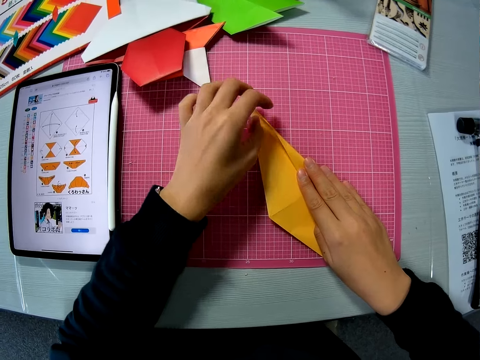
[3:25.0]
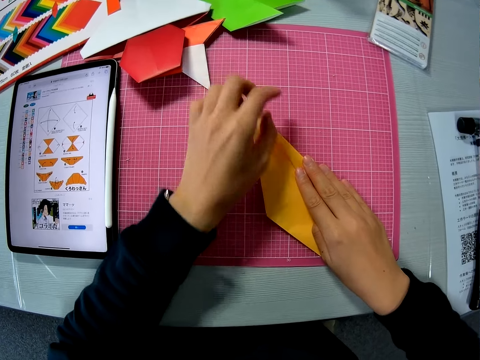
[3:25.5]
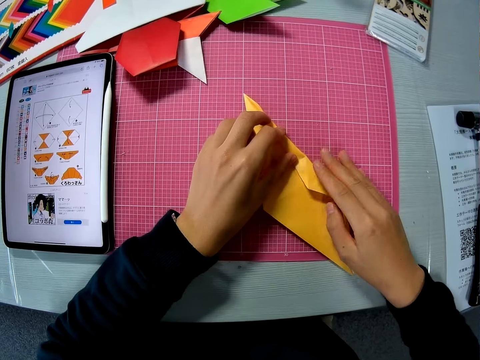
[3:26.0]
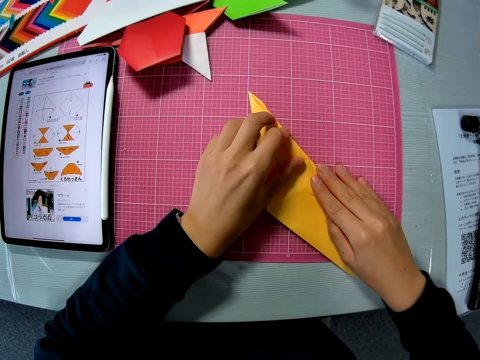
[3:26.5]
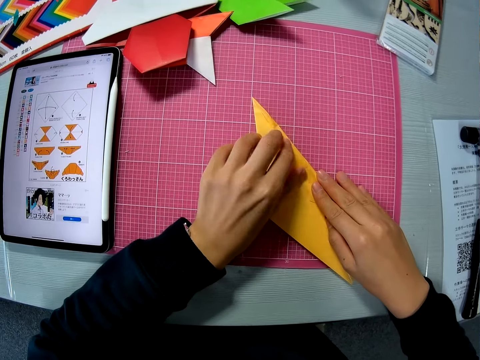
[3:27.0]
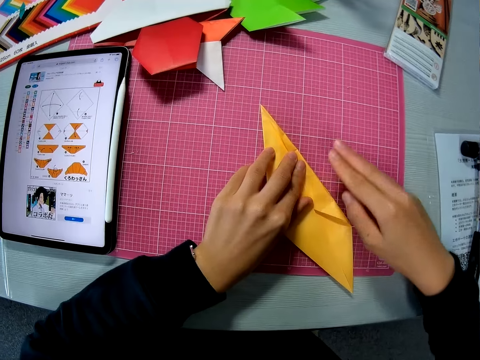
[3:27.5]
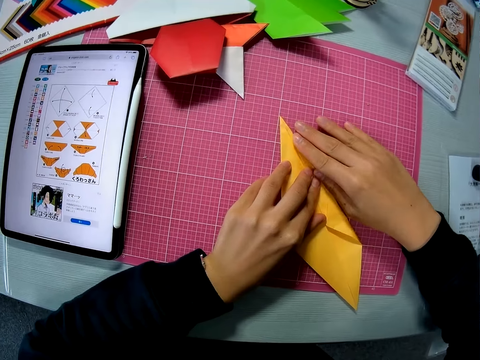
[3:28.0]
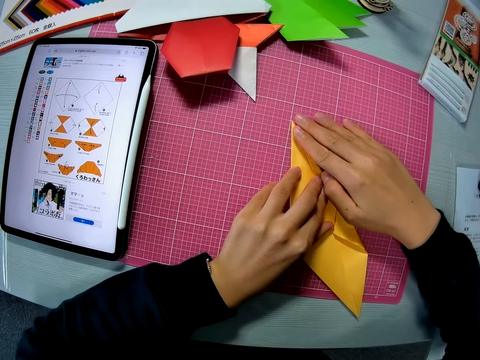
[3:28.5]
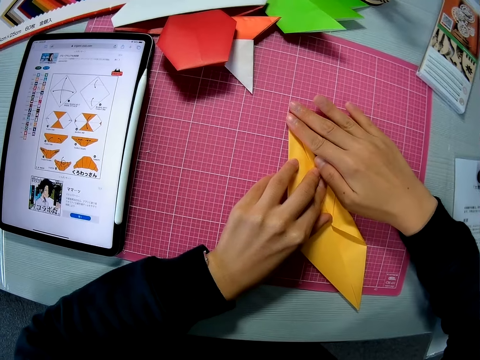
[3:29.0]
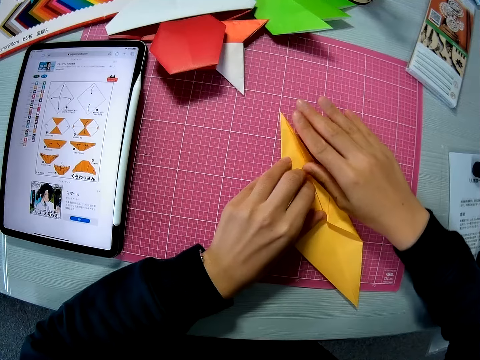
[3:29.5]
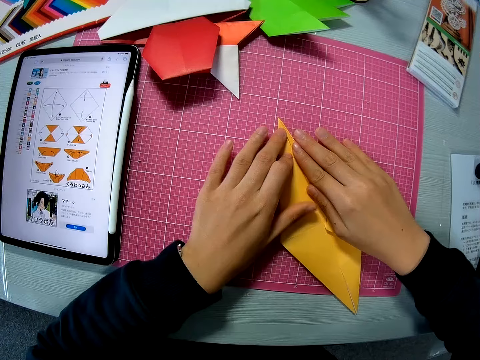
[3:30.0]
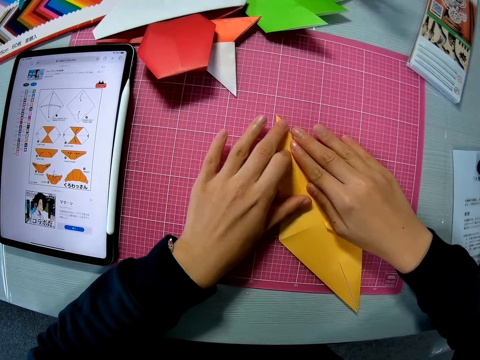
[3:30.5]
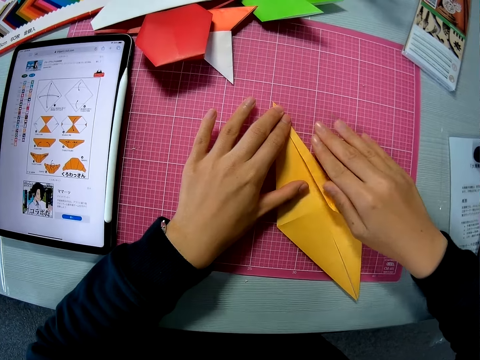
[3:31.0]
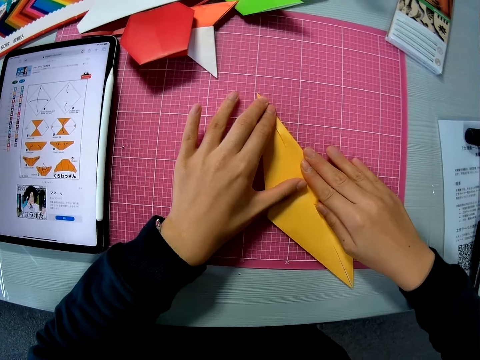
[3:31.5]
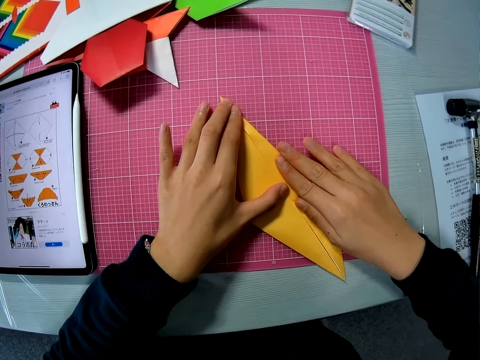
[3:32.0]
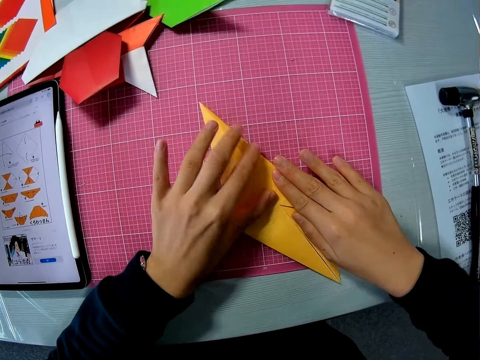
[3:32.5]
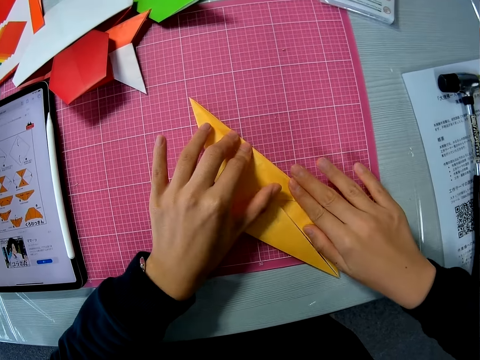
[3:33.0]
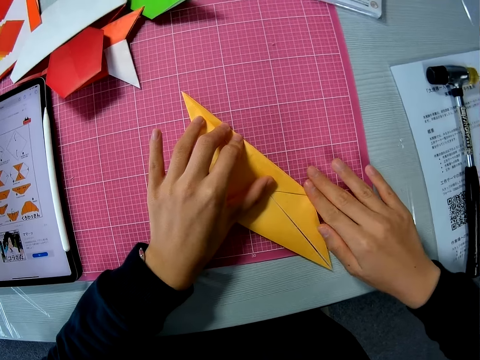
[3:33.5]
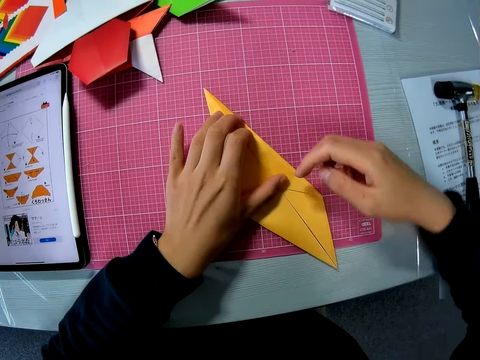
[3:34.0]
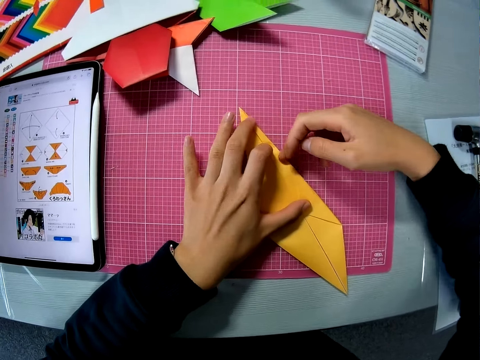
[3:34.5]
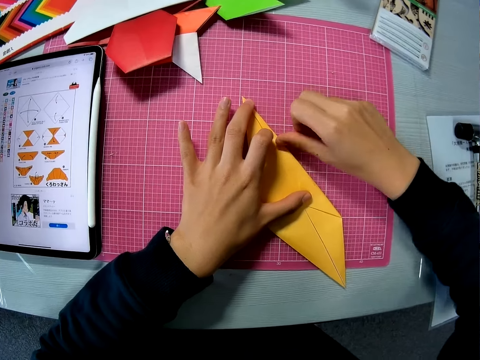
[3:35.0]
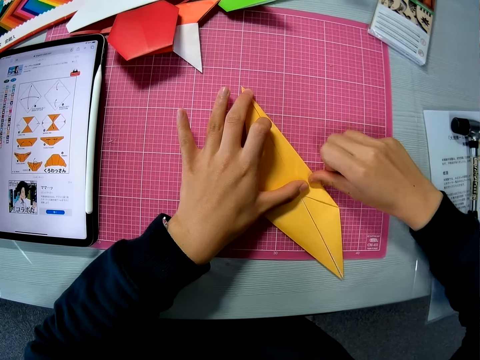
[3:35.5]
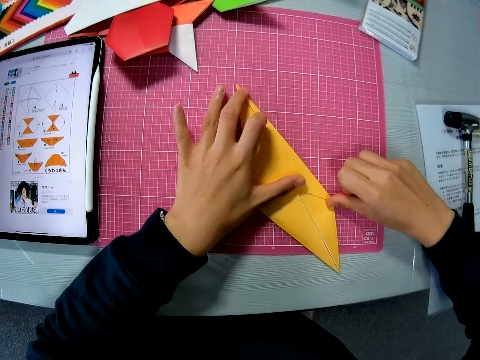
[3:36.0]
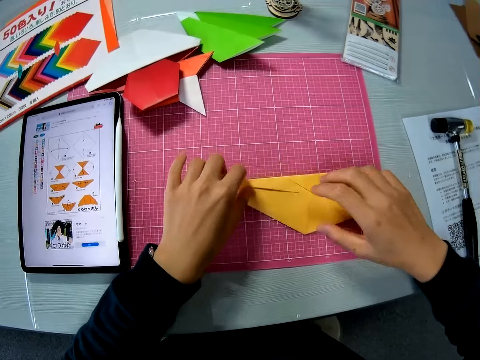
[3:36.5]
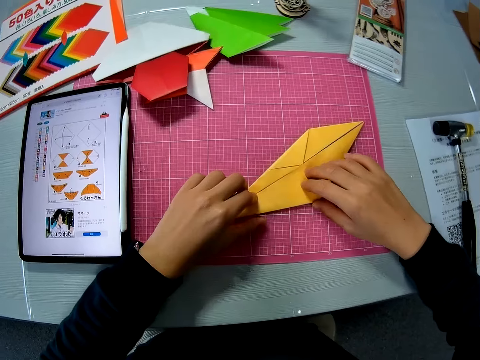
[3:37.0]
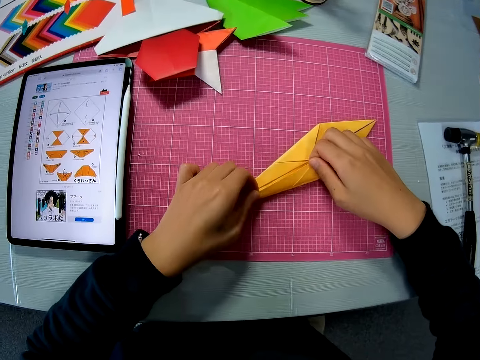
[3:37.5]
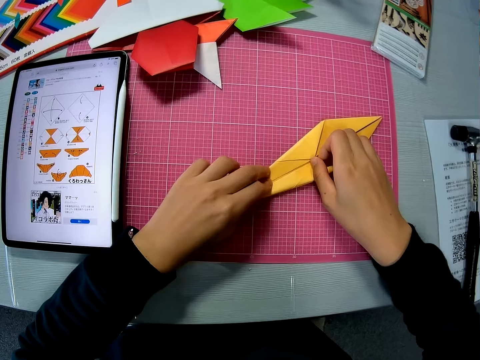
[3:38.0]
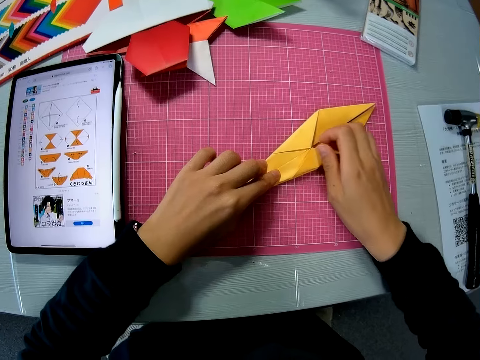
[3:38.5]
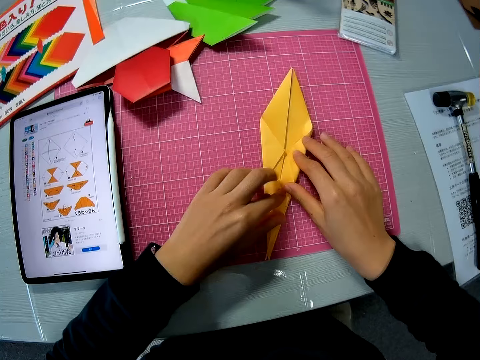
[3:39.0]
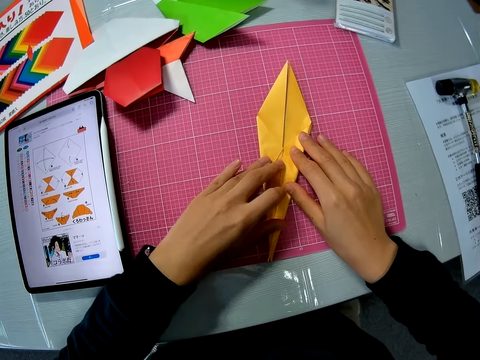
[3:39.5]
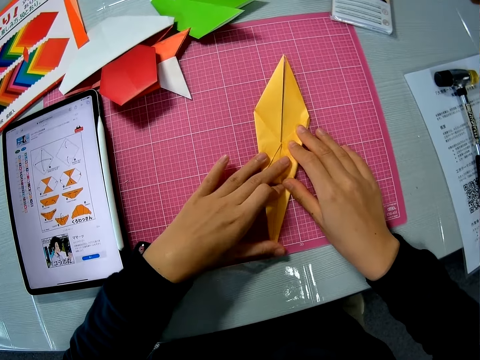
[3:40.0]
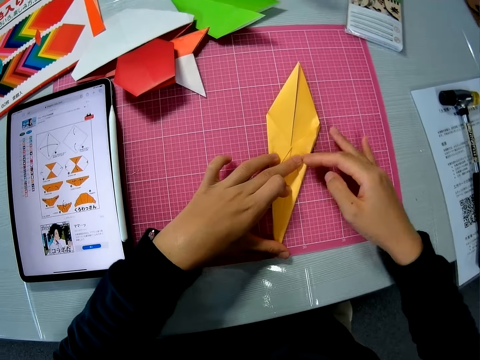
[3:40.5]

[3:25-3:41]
The camera wearer smoothens the edge of the paper on the table with his finger. He turns the paper on the table. He folds the paper on the table. He turns the paper.

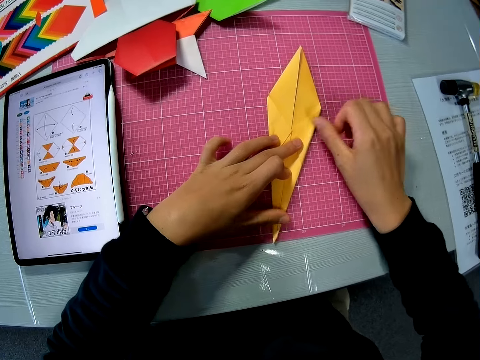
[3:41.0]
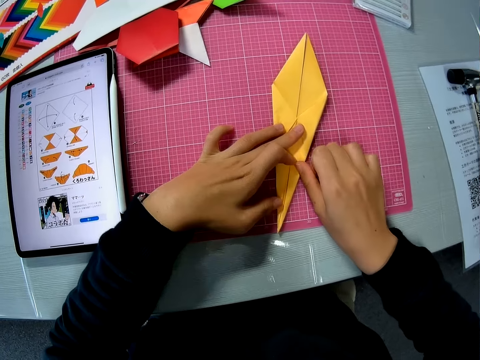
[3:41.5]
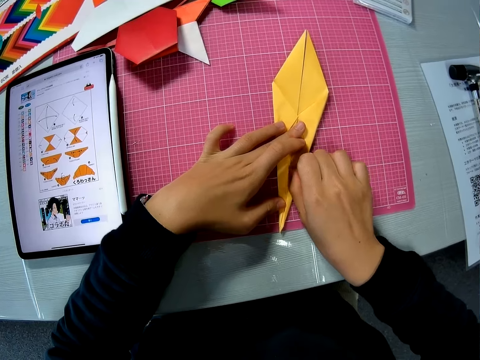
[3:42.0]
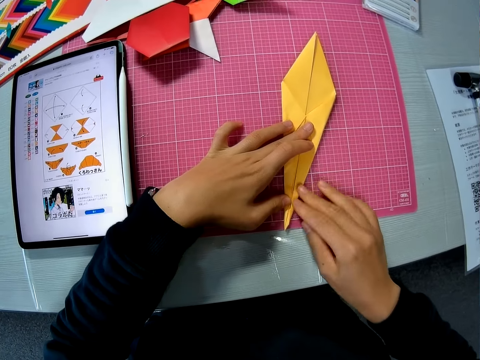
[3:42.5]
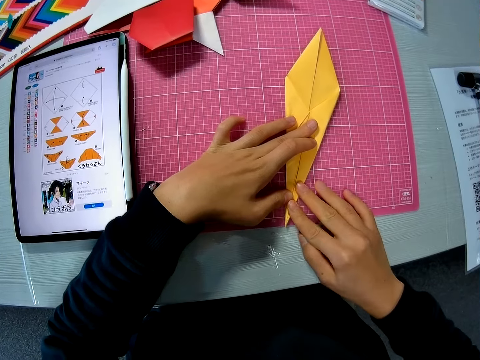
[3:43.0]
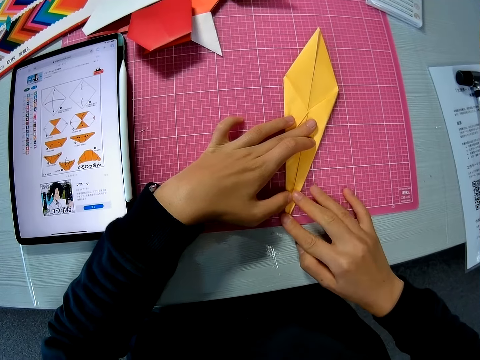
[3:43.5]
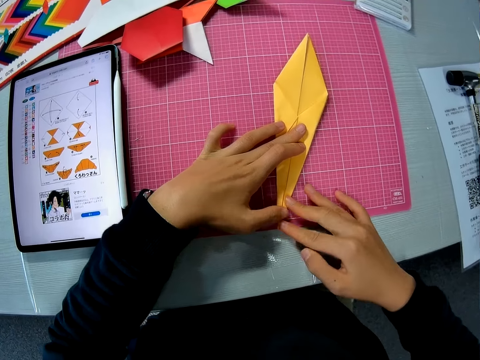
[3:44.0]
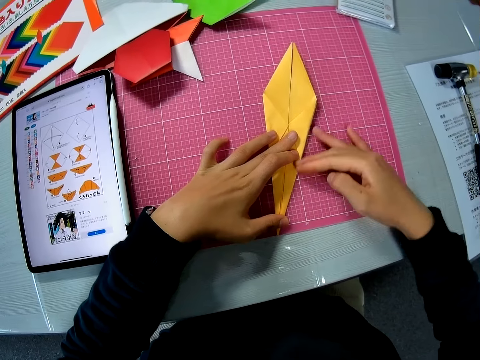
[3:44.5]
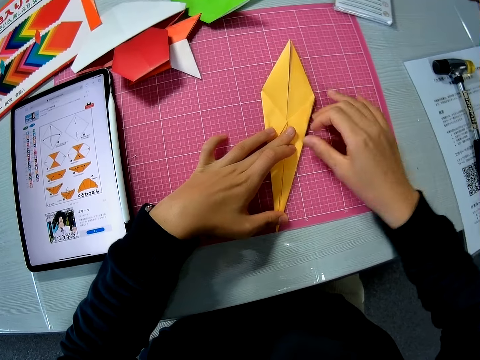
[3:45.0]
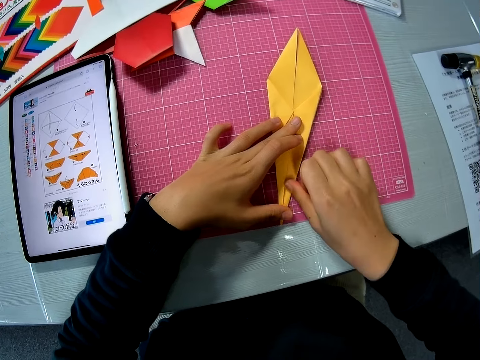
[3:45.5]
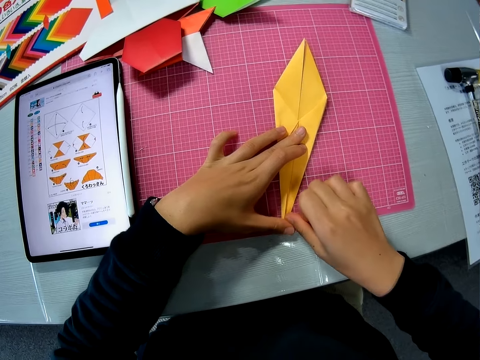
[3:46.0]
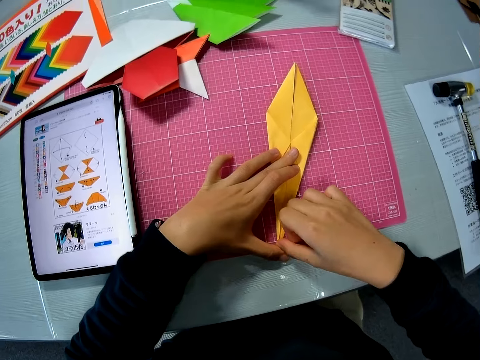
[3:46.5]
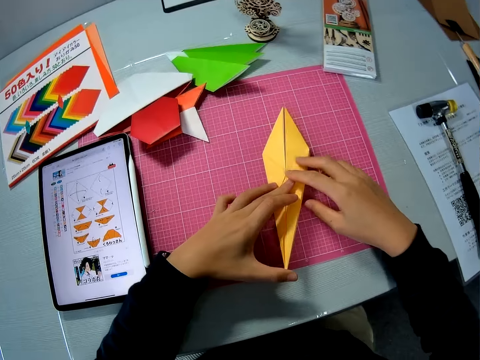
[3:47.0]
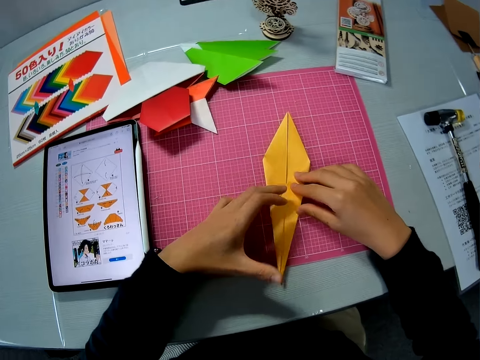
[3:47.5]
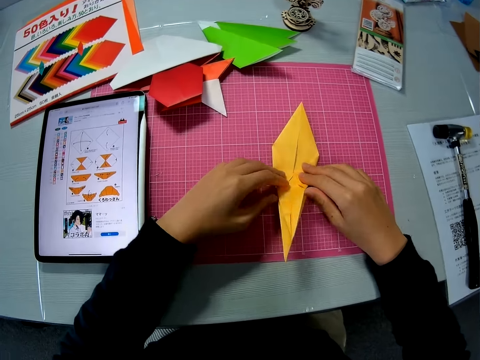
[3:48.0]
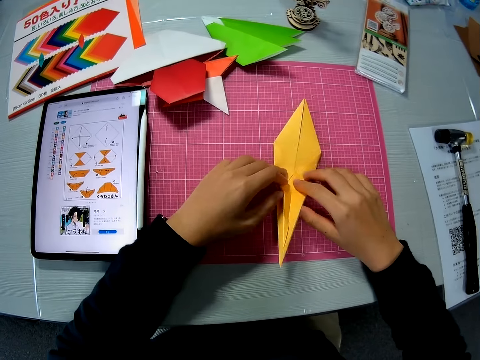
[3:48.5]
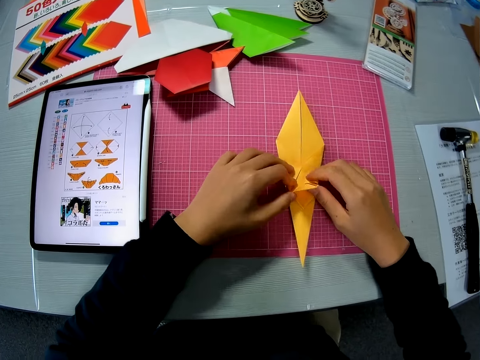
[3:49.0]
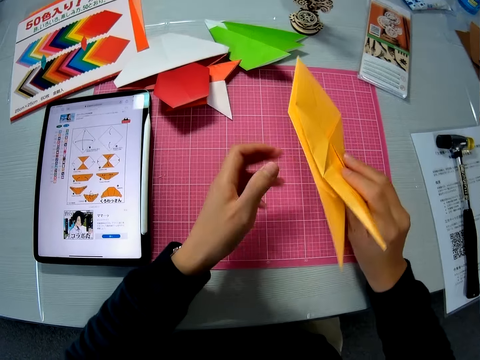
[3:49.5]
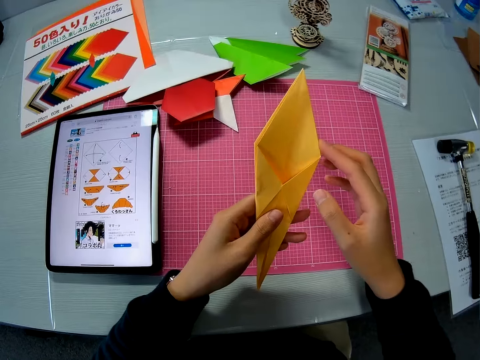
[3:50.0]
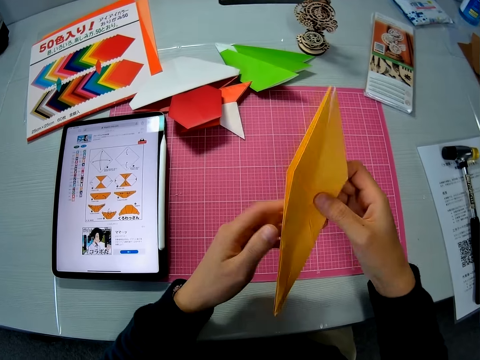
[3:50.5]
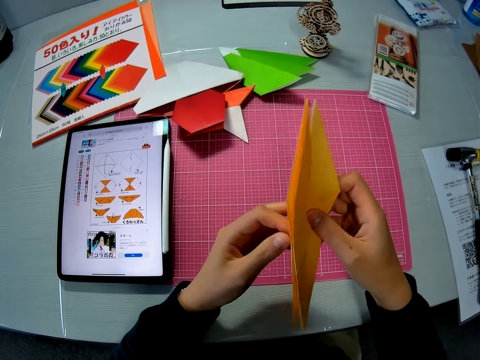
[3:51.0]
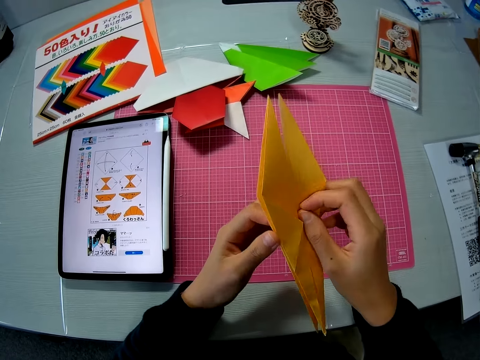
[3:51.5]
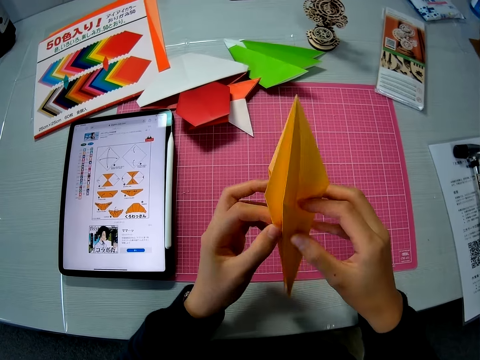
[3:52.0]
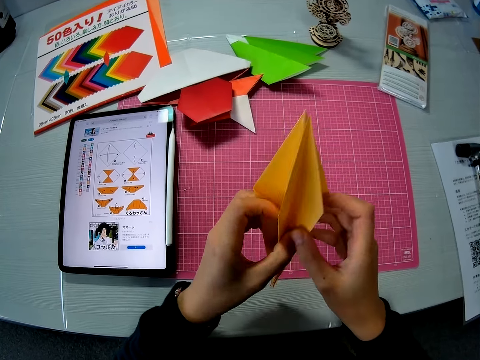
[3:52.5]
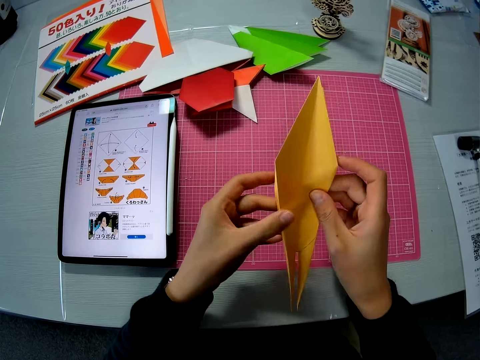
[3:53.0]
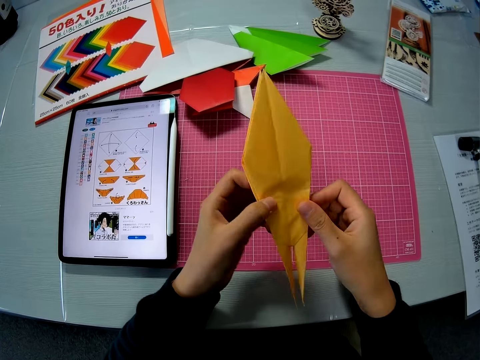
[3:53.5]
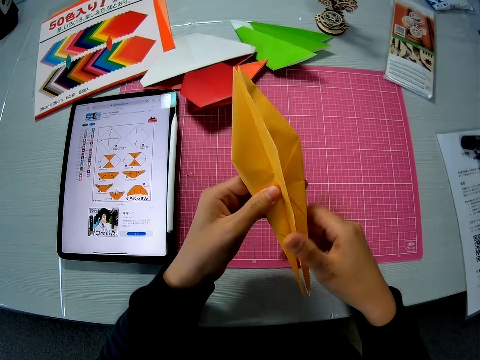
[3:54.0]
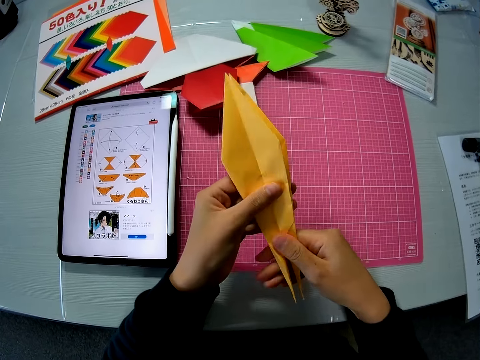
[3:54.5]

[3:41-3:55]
The camera wearer smoothens the edge of the paper on the table with his finger. He folds the paper on the table. He picks up the paper on the table with both hands. He unfolds a part of the paper.
